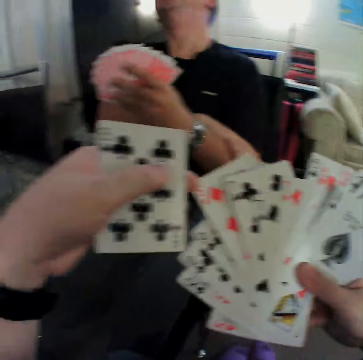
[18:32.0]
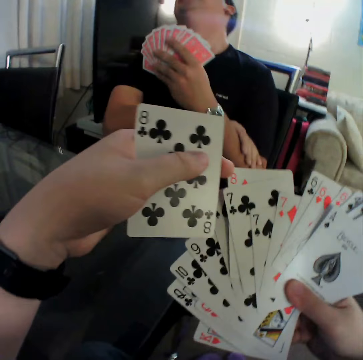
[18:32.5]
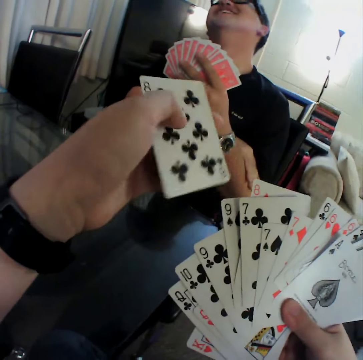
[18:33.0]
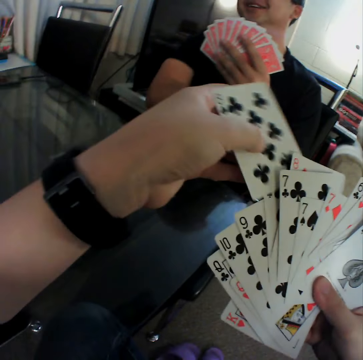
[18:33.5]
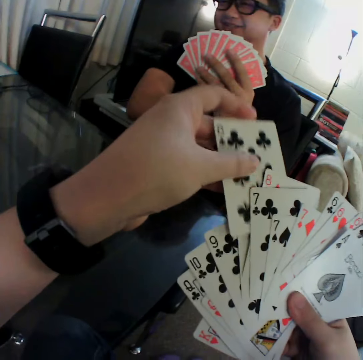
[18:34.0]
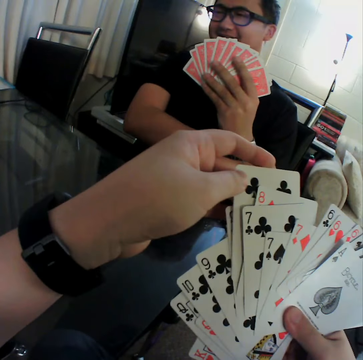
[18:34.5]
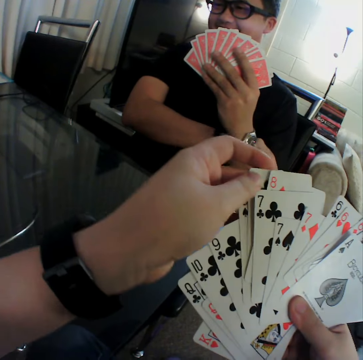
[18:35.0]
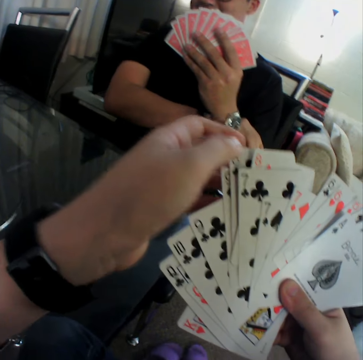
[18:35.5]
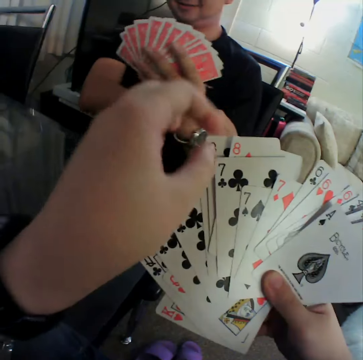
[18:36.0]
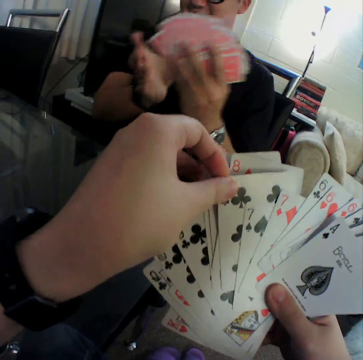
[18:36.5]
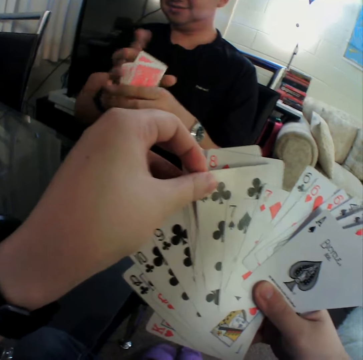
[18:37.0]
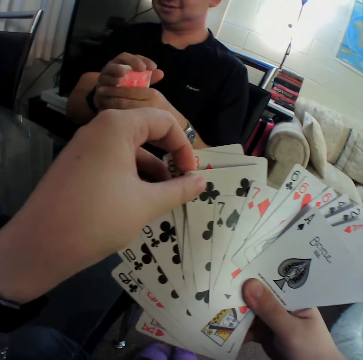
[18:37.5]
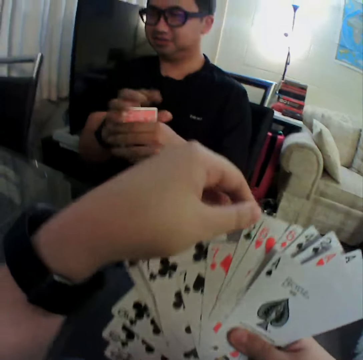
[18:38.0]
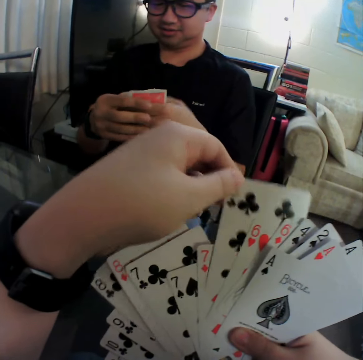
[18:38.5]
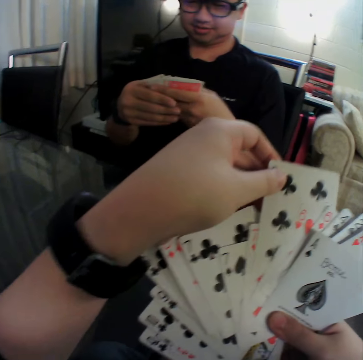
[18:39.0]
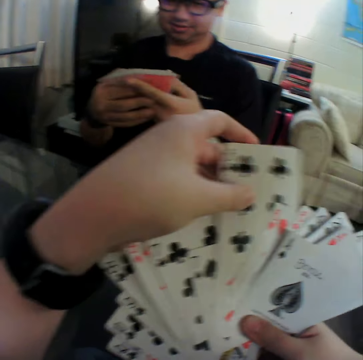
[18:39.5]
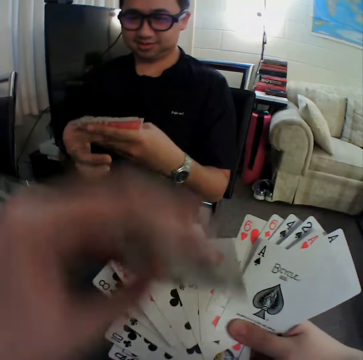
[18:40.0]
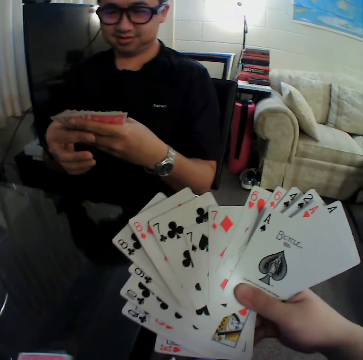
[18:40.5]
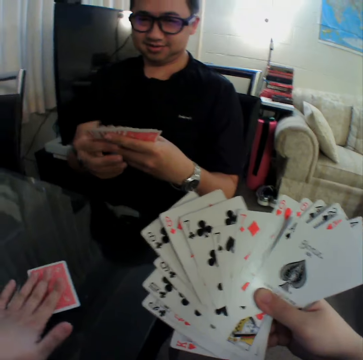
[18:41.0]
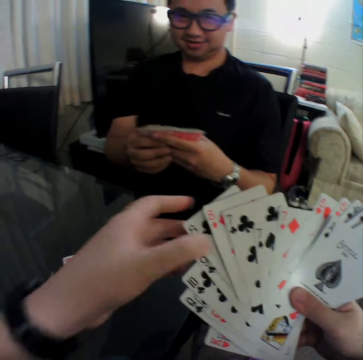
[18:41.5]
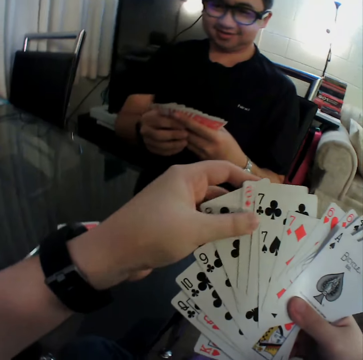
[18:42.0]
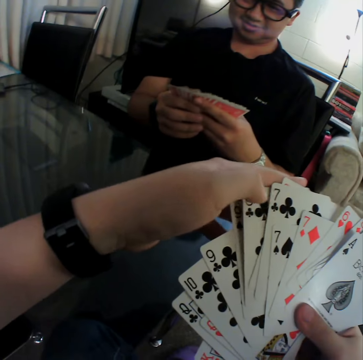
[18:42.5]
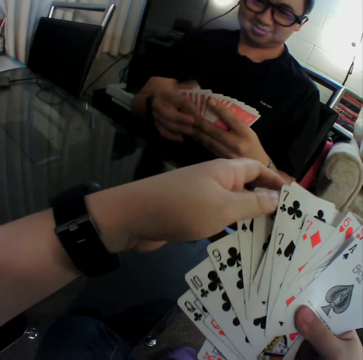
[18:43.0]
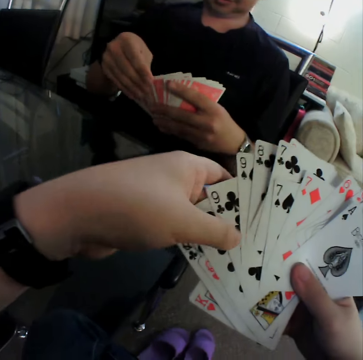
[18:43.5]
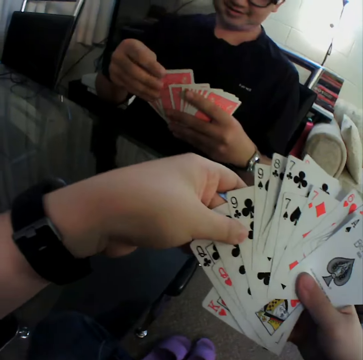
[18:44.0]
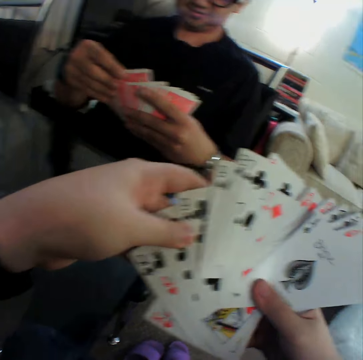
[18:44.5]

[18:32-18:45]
A man touches his left arm with his left hand. The camera wearer looks at the playing cards. He holds the playing cards. He puts the playing card in the middle of others. He touches the playing cards. The man gathers the cards in both hands and shuffles the cards in both hands. The camera wearer takes out a playing card from others on the right hand. He drops a card on the table with his left hand. He looks at the playing cards. He shuffles the cards in both hands. He holds the playing cards. He touches the playing cards.

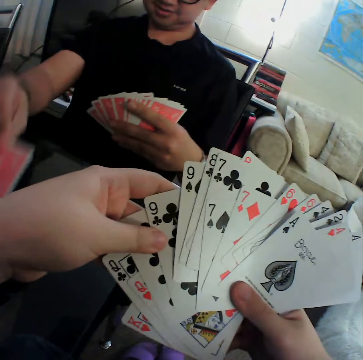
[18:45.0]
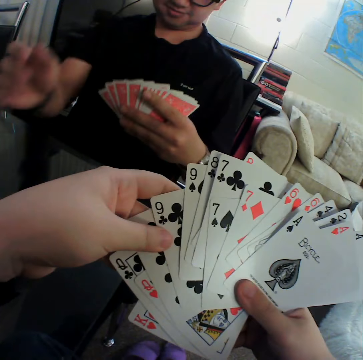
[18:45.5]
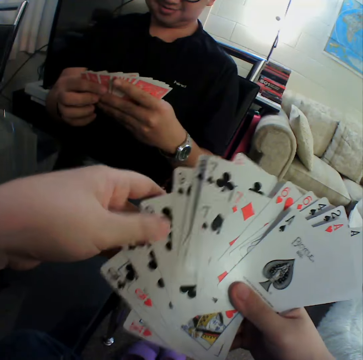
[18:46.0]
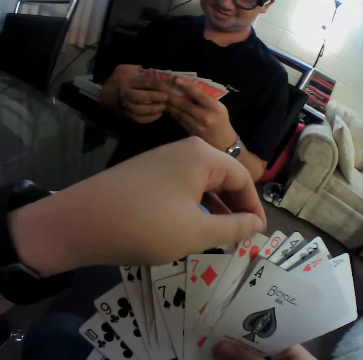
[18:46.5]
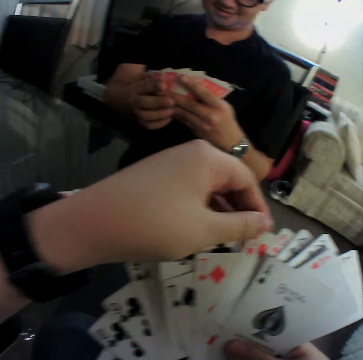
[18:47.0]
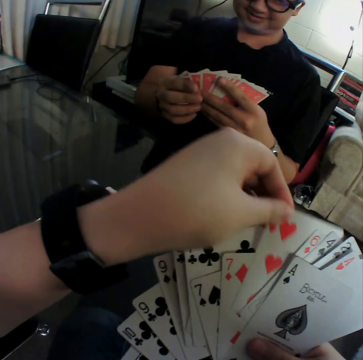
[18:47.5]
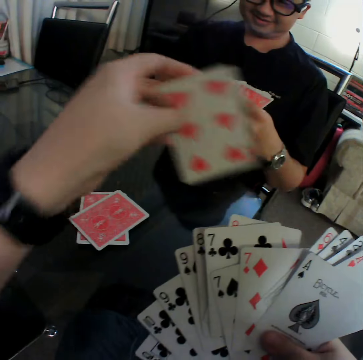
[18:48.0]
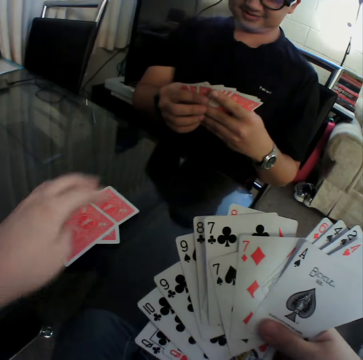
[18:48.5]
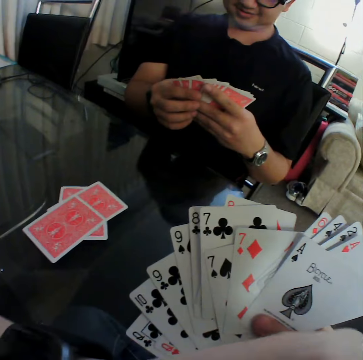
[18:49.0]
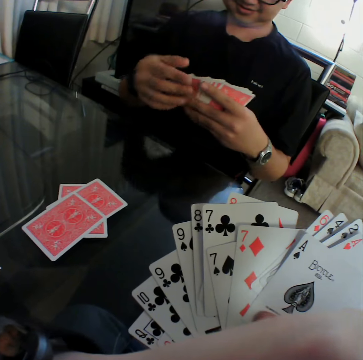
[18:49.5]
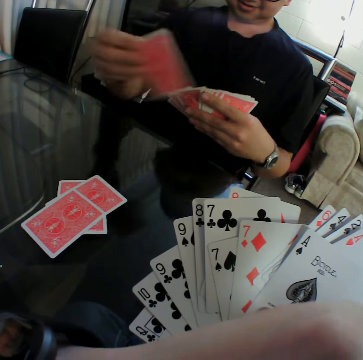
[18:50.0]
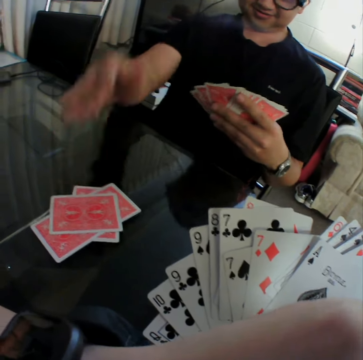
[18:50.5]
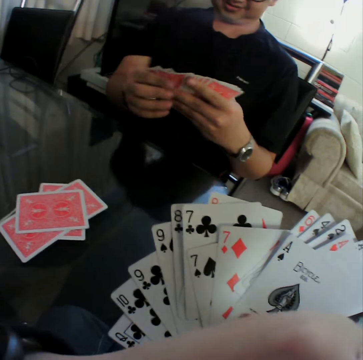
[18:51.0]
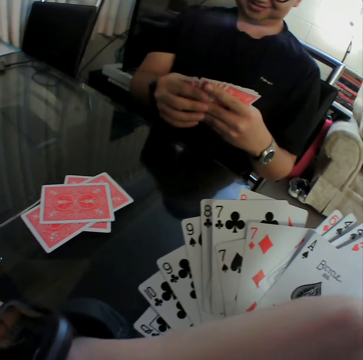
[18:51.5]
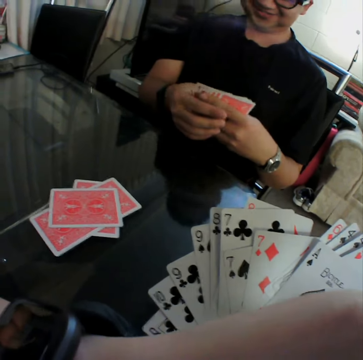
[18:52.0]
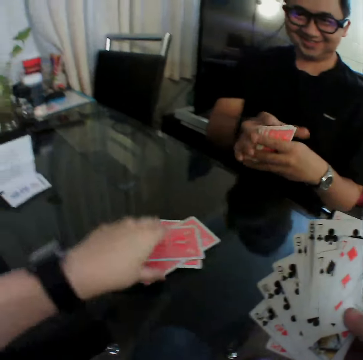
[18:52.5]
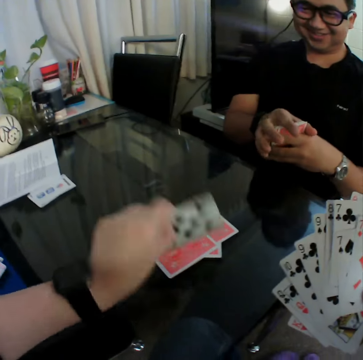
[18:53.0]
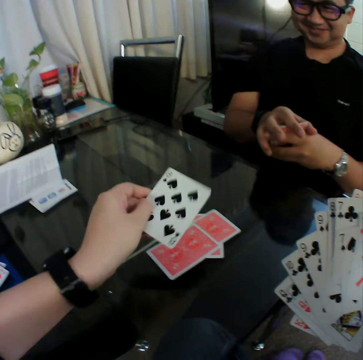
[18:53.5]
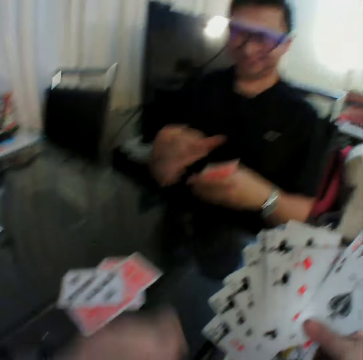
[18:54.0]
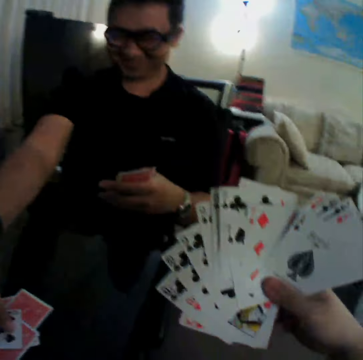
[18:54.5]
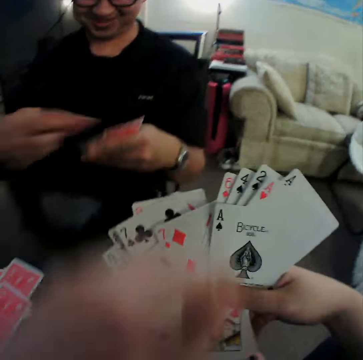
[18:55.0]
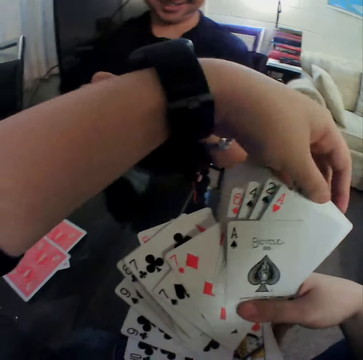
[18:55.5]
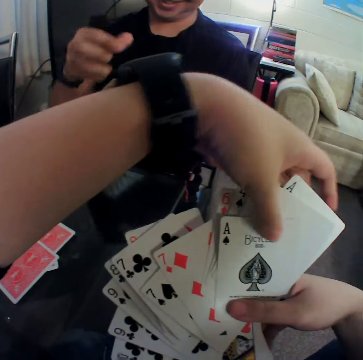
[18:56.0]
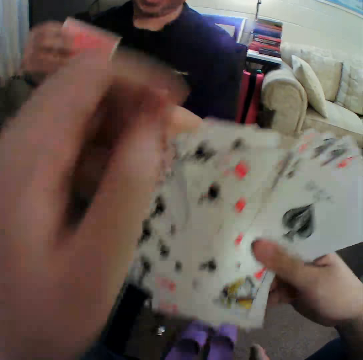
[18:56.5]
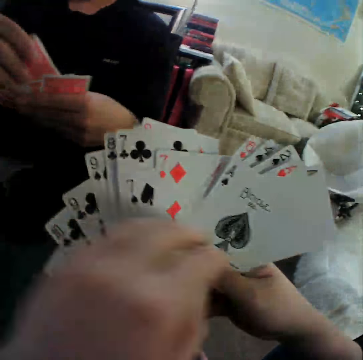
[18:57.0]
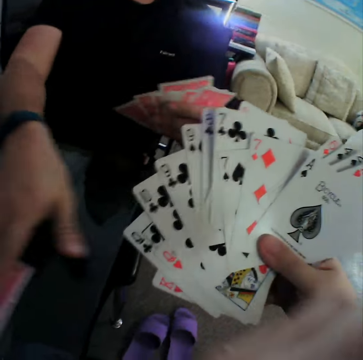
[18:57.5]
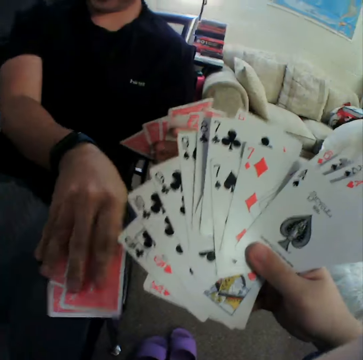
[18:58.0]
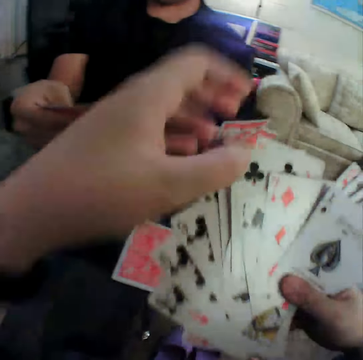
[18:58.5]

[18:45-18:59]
A man drops a card on the table with his right hand. The camera wearer looks at the playing cards. The man shuffles the cards in both hands. The camera wearer takes out a playing card from others on the right hand. He drops the card on the table with his left hand. He looks at the playing cards. The man drops a card on the table with his right hand. He gathers the cards in both hands. The camera wearer flips a card on the table with his left hand. He picks up the playing card on the table and places the playing card on the table. The man picks up the card on the table with his right hand. The camera wearer looks at the playing cards. The man shuffles the cards in both hands. The camera wearer holds the playing cards. He touches the cards in his right hand with his left hand, lifts the playing cards and lifts the left hand. He touches the cards in his right hand with his left hand again. The man packs some cards on the table with his right hand. The camera wearer holds the playing cards.

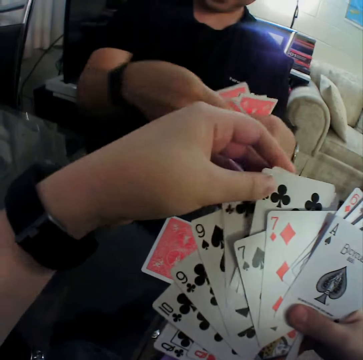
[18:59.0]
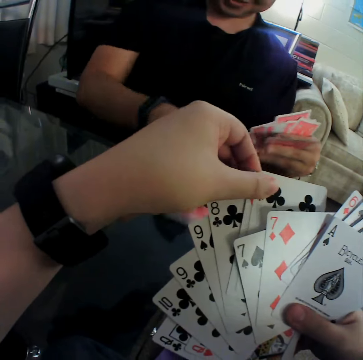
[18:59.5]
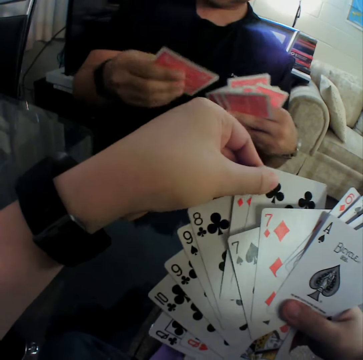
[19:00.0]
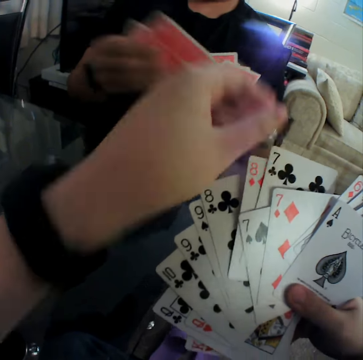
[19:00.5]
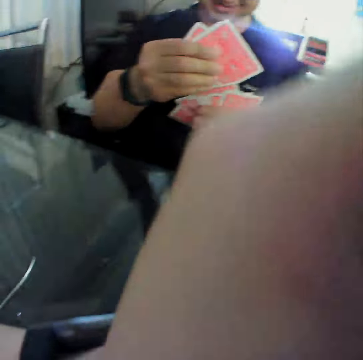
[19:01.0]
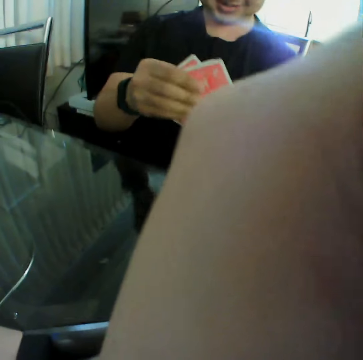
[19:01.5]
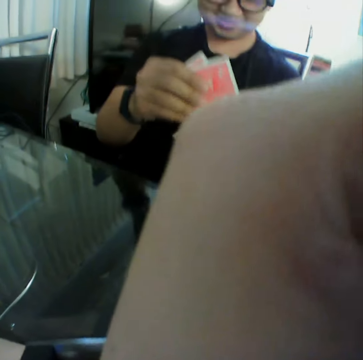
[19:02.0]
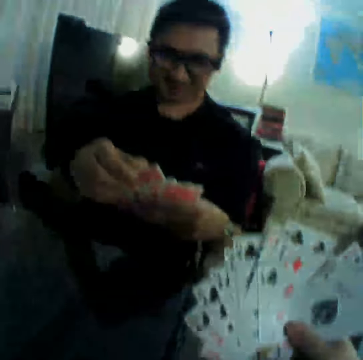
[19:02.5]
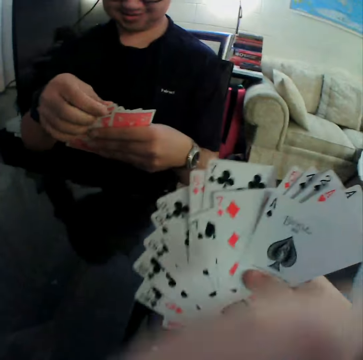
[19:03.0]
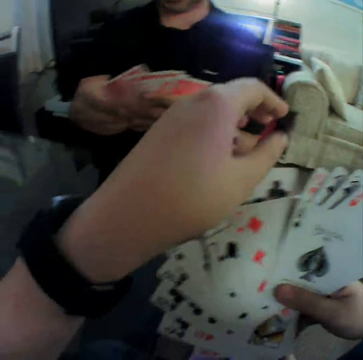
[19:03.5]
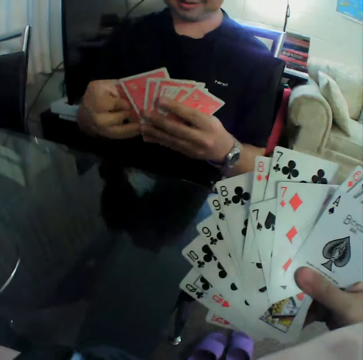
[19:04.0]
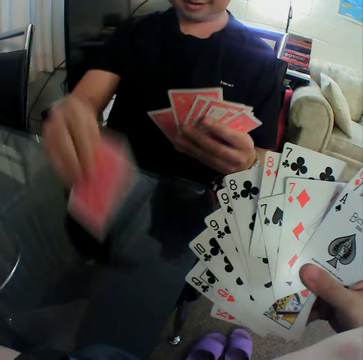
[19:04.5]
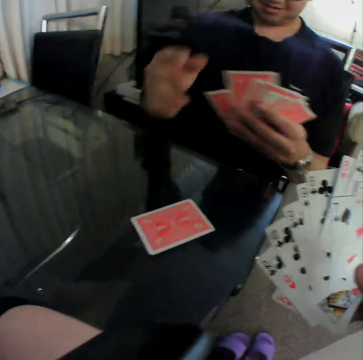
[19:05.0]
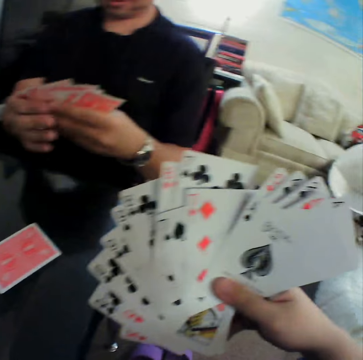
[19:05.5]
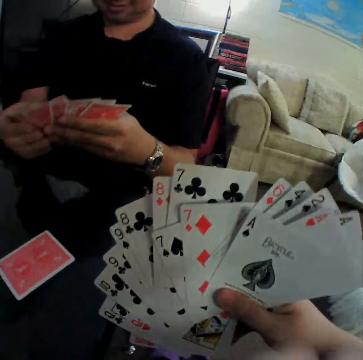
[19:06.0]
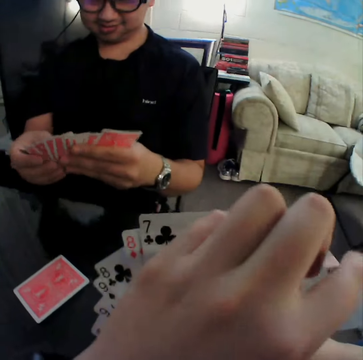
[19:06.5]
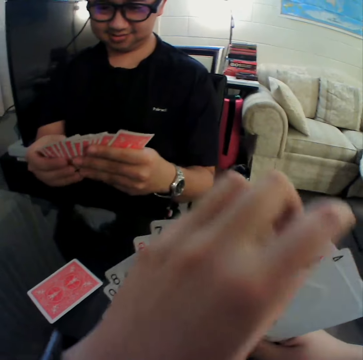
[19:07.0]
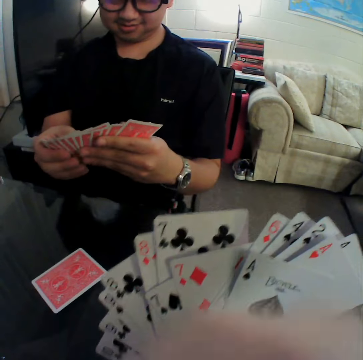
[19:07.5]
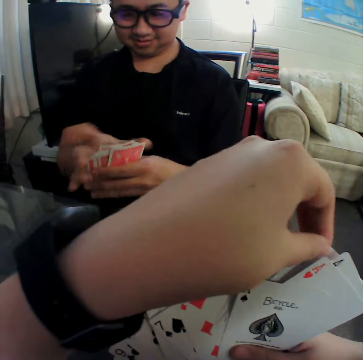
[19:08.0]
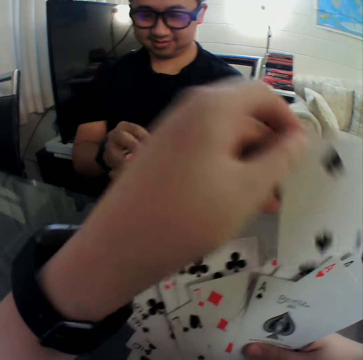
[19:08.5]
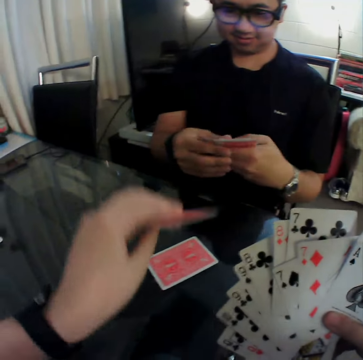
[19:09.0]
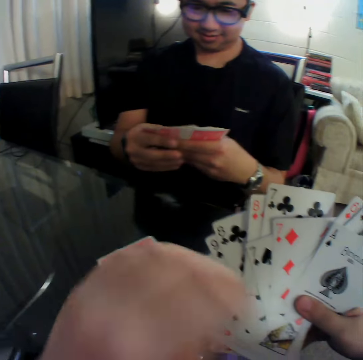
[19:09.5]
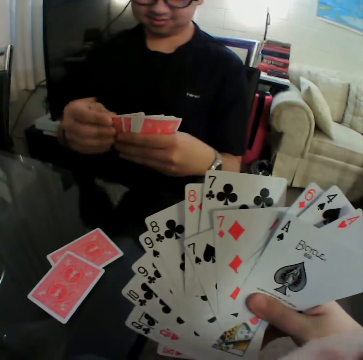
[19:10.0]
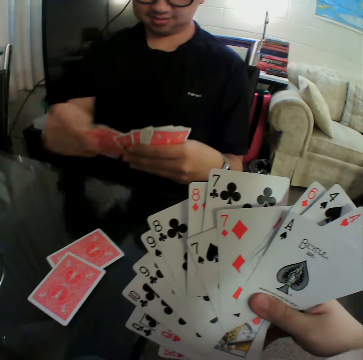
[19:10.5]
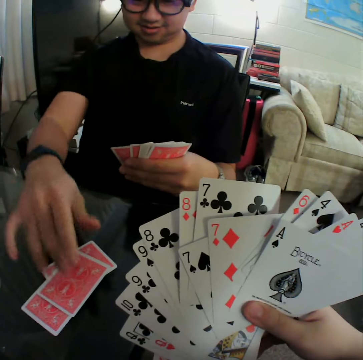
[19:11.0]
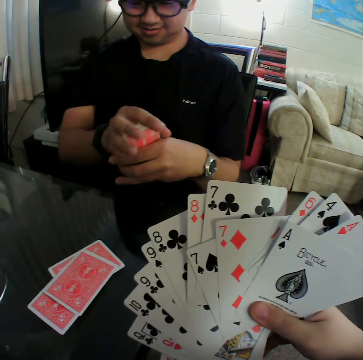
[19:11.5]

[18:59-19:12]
The camera wearer shuffles the cards in both hands. He looks at the playing cards. A man picks up a card on the table with his right hand. He shuffles the cards in both hands. The camera wearer touches his face with his left hand. He lifts the left hand and converses with the man. He drops the left hand, lifts the left hand, touches the playing cards and looks at the playing cards. The man drops a card on the other cards on the table with his right hand. He shuffles the cards in both hands. The camera wearer touches his face with his left hand. He touches the playing cards and lifts the left hand. The man gathers the cards in both hands. The camera wearer drops a card on the table with his left hand. He touches the playing cards and takes out a playing card from others on the right hand. The man shuffles the cards in both hands. The camera wearer looks at the playing card. The man drops a card on the other cards on the table with his right hand. He gathers the cards in both hands.
